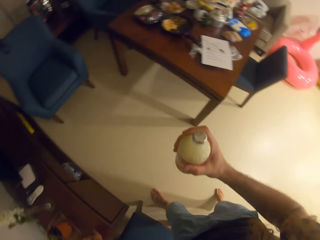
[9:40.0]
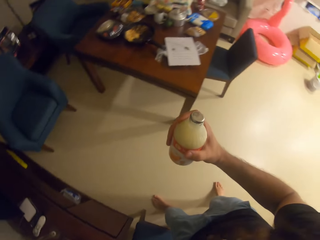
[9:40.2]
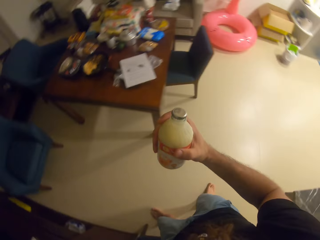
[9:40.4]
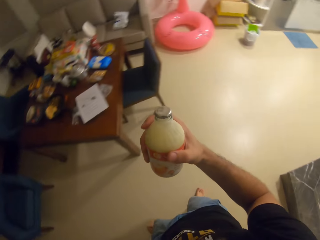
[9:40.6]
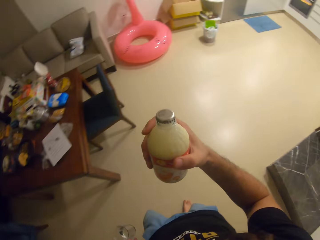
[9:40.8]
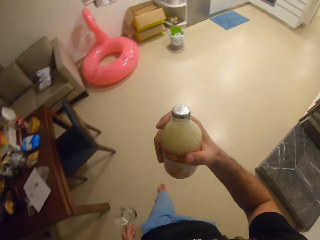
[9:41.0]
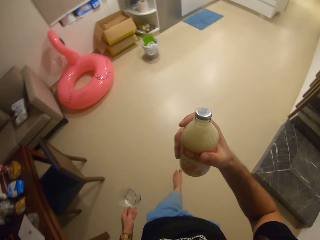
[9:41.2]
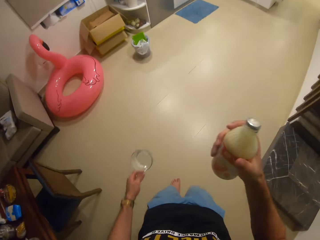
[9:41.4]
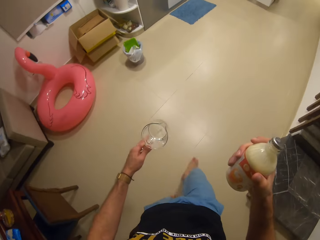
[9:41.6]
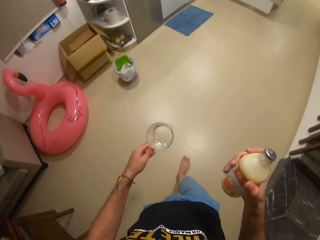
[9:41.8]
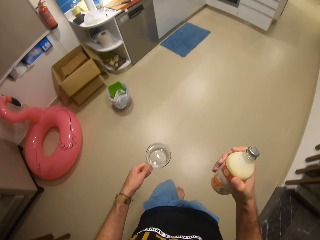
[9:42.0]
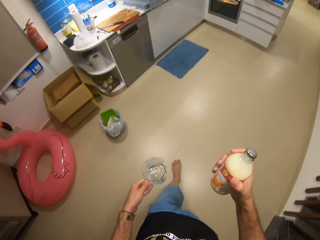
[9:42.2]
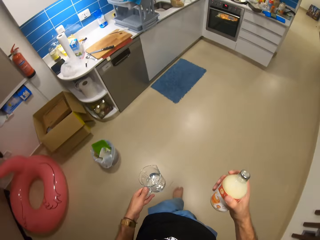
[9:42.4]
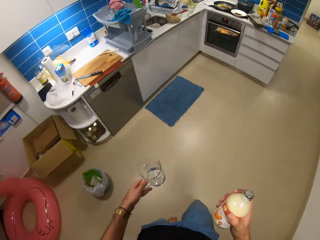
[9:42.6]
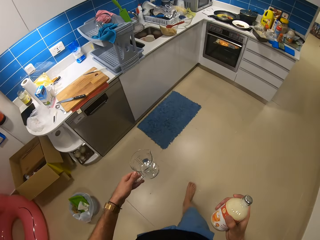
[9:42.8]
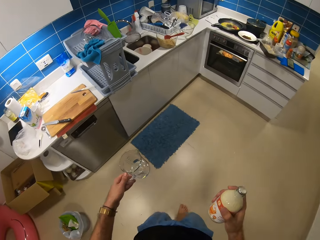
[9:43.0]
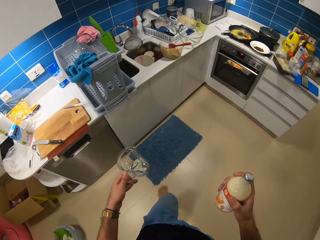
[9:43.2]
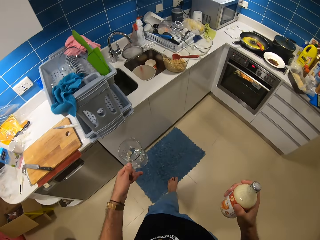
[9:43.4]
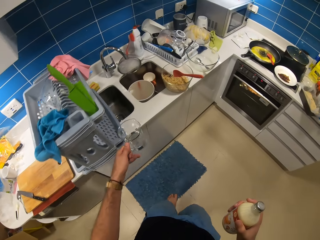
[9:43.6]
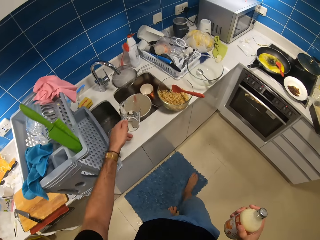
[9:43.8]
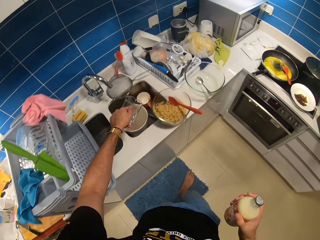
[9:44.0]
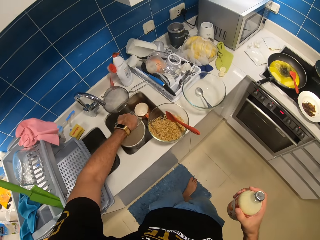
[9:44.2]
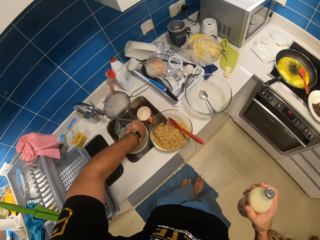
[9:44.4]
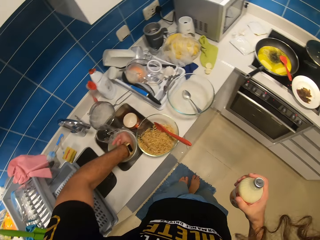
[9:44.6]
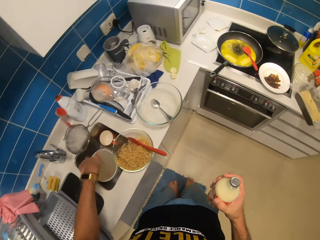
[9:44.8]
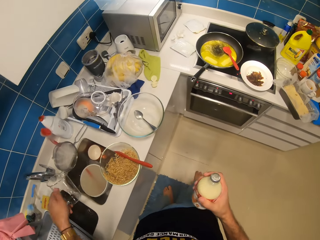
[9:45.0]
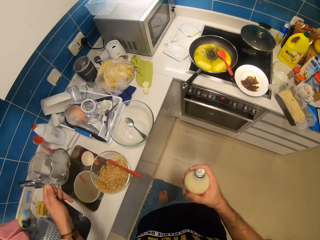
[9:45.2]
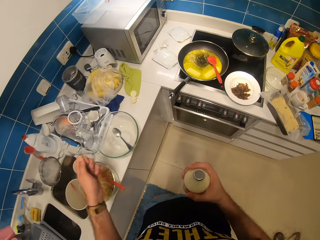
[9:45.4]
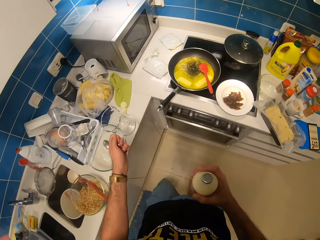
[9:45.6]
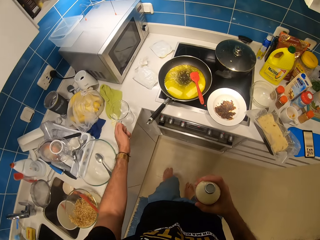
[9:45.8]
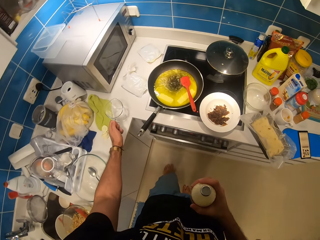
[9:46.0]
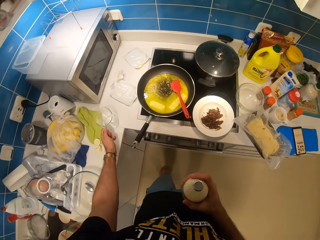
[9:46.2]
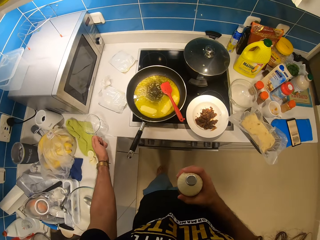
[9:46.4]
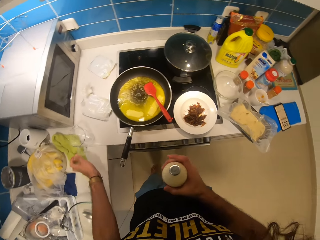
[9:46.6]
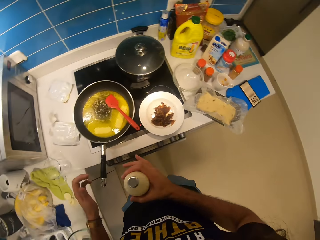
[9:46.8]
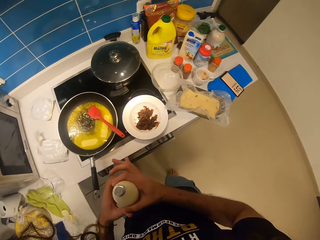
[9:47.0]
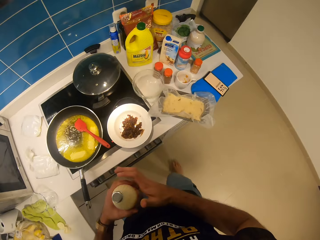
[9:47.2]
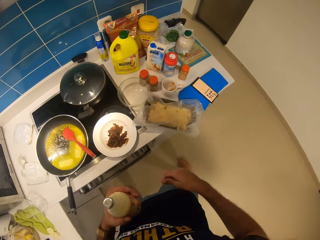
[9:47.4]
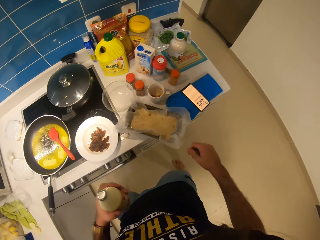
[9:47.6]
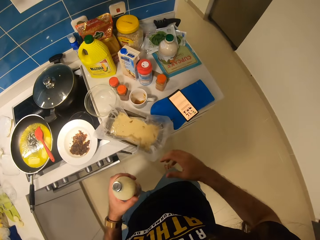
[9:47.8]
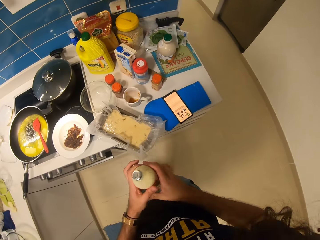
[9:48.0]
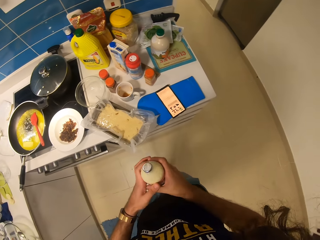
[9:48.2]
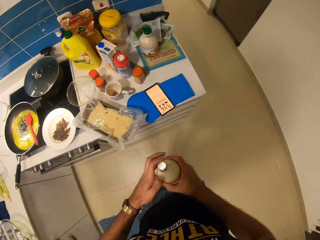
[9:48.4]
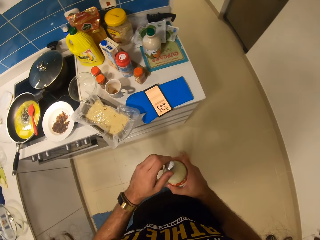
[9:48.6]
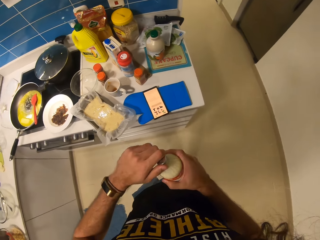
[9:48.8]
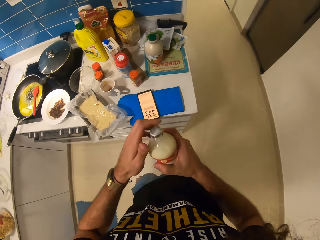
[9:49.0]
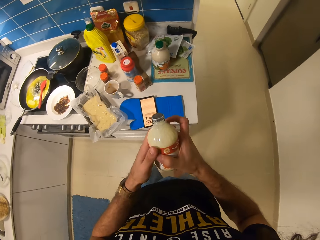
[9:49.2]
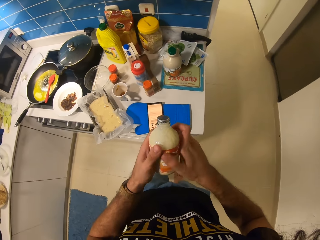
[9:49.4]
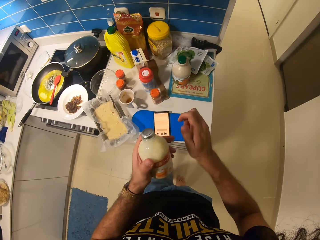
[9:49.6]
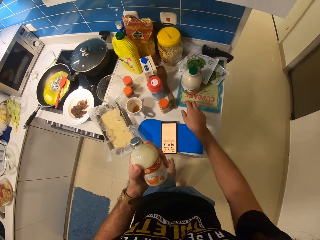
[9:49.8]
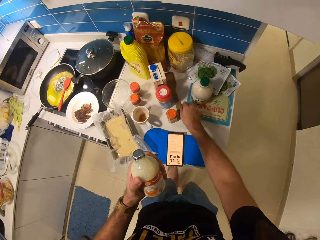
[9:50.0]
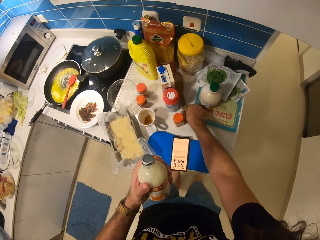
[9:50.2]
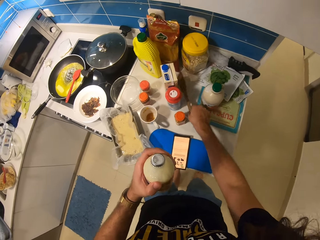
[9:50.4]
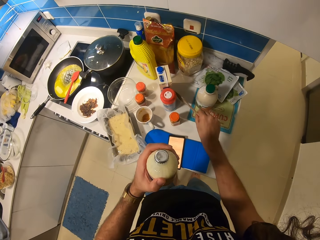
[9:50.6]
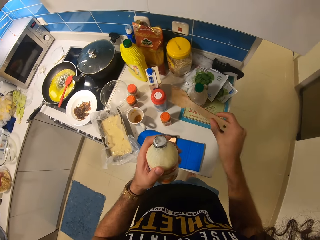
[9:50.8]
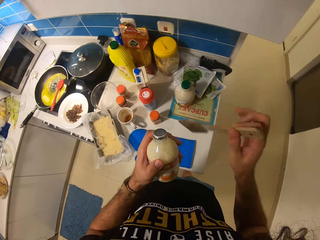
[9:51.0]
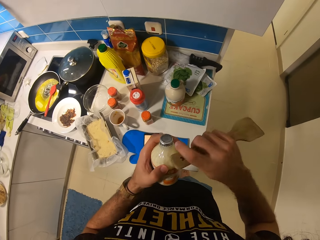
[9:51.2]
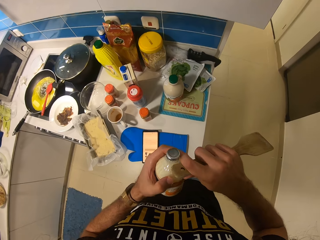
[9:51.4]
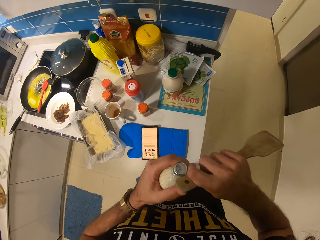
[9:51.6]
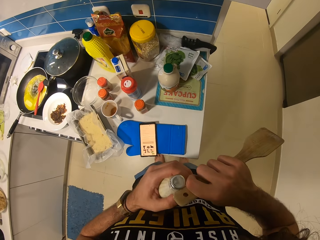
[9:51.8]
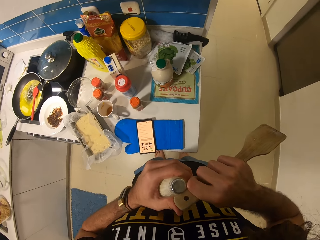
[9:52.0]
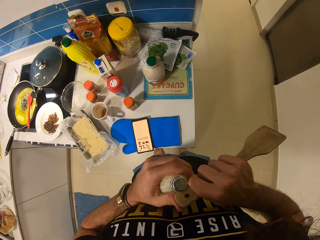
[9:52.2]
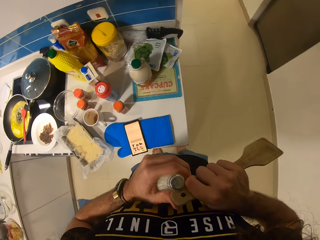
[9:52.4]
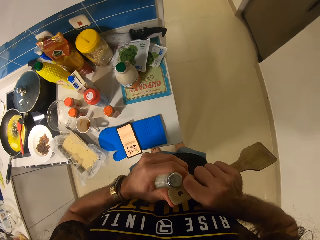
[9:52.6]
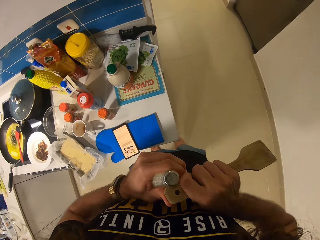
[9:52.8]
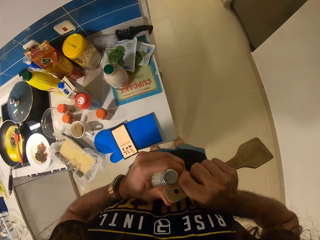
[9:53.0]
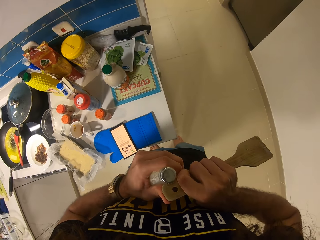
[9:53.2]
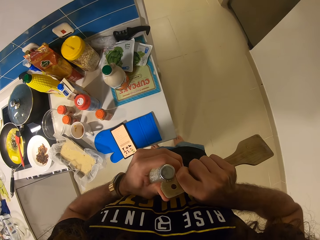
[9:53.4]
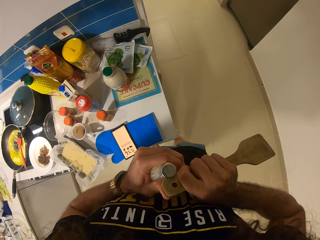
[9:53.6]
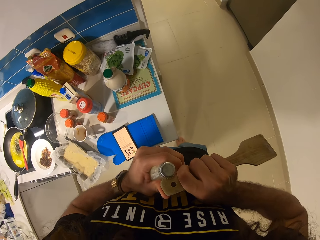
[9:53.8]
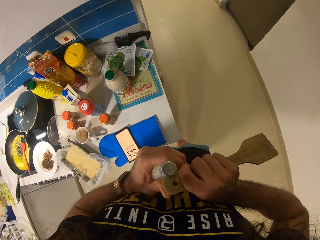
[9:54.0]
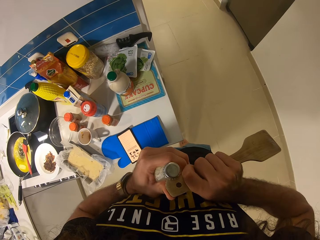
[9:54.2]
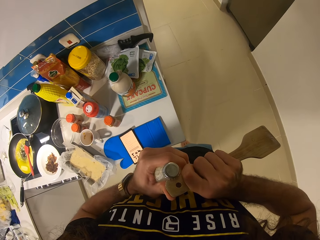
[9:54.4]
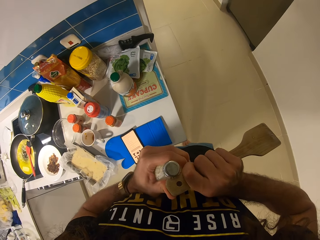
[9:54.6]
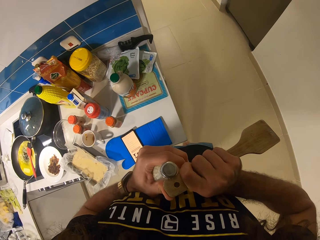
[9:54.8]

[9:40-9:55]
The camera wearer picks up a glass jug. They walk around, pour water in the sink, and put the jug on the table. They pick up a wooden spoon and open the Bonny milk bottle with the wooden spoon.

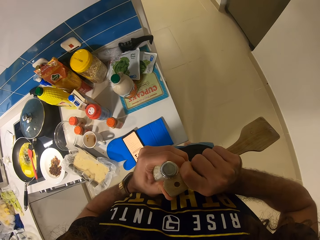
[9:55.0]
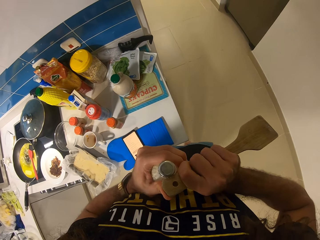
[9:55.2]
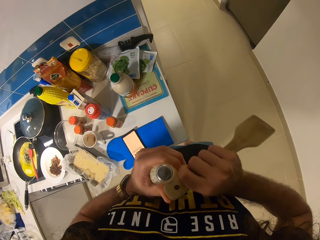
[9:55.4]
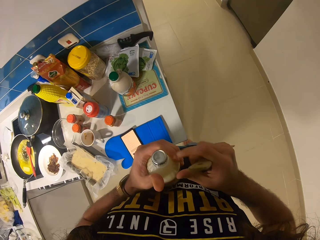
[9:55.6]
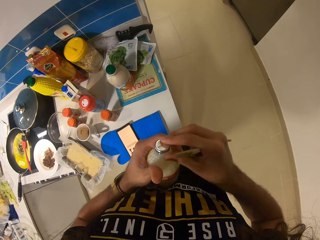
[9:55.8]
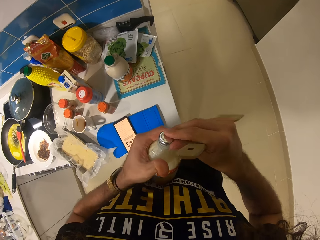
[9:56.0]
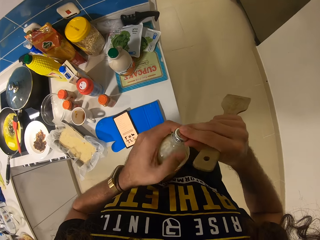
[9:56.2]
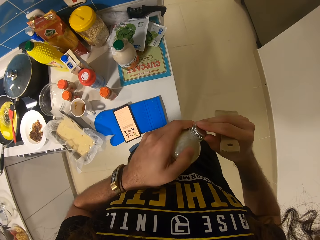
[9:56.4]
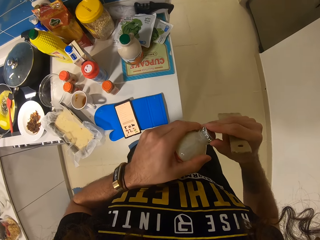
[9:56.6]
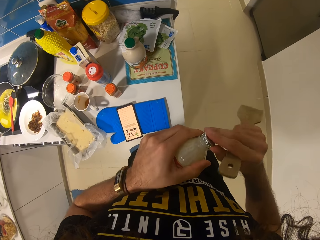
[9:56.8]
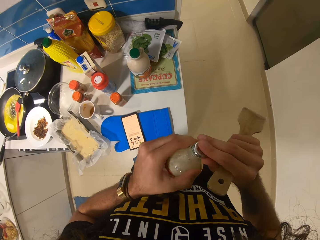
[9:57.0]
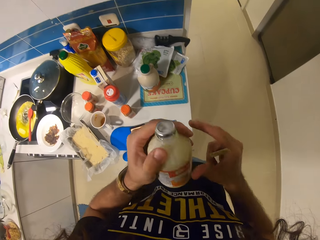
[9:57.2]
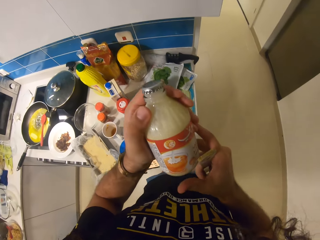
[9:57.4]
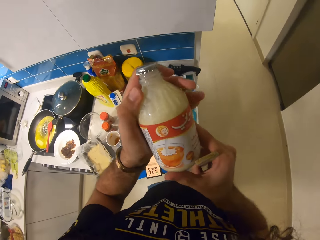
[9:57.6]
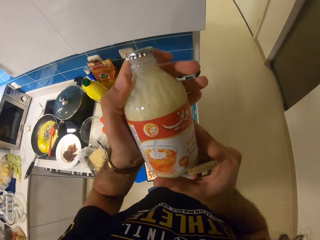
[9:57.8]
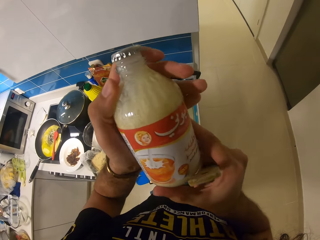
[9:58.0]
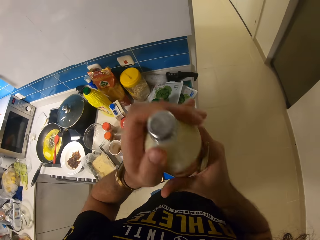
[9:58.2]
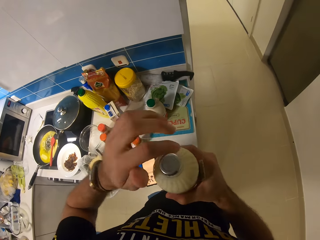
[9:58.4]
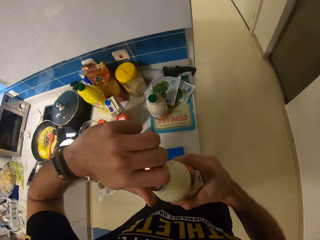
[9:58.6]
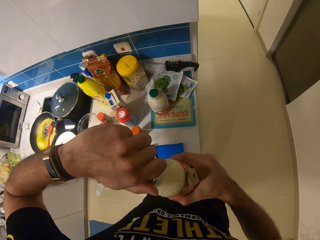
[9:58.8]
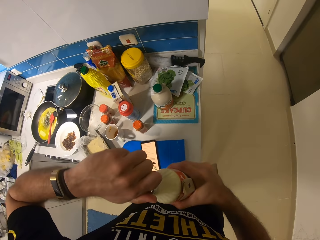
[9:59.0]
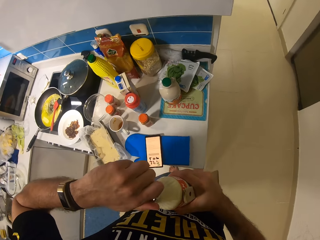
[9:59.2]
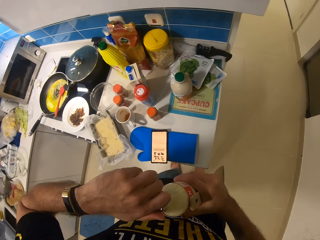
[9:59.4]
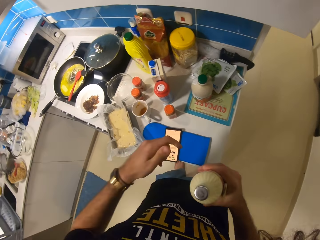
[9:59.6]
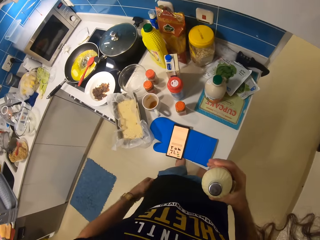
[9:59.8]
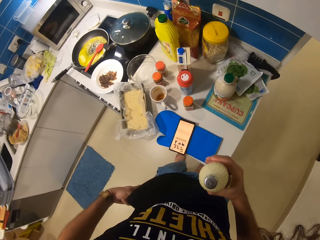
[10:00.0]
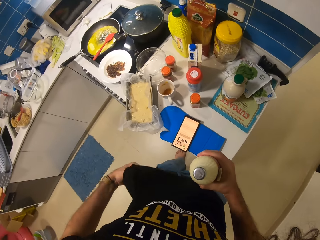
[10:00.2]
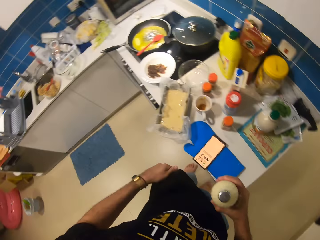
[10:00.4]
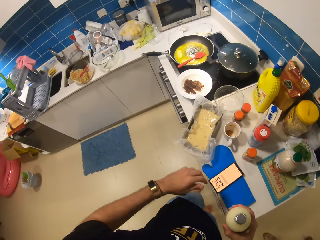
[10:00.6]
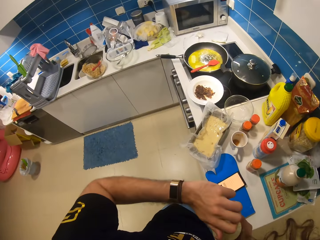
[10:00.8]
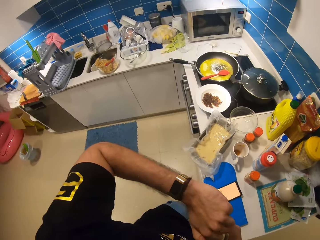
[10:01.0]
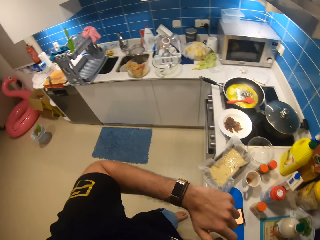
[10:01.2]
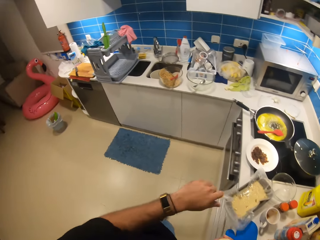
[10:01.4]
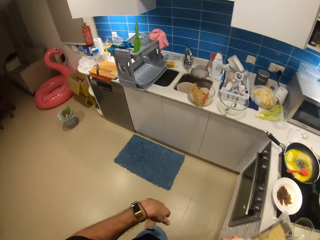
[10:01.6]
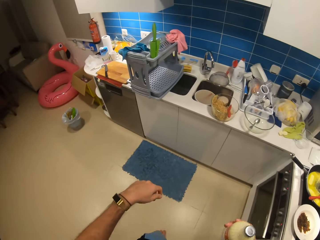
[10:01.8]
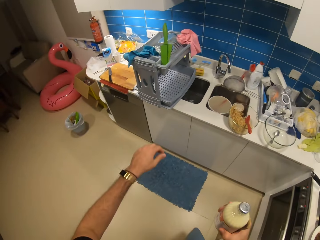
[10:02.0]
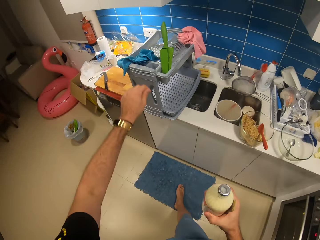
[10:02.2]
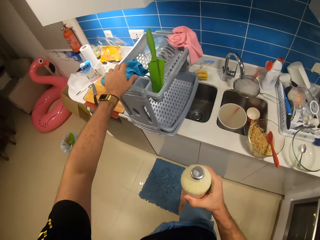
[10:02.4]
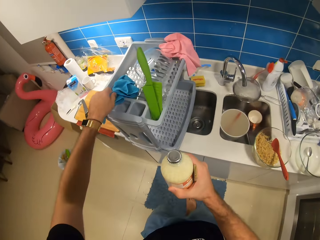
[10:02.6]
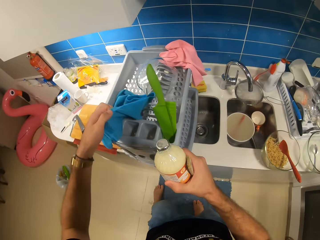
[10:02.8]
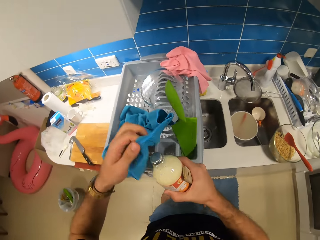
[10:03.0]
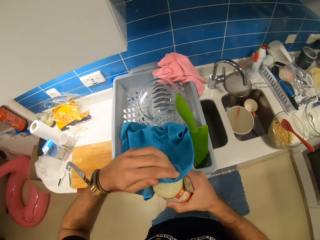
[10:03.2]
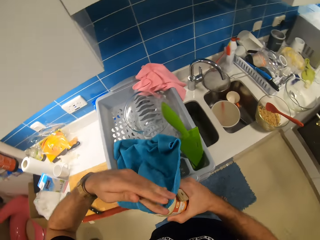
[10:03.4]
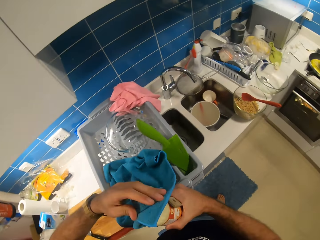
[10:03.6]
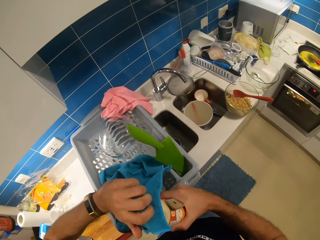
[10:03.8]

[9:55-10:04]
The camera wearer picks up the hand towel. They try to open the bottle with the towel.
